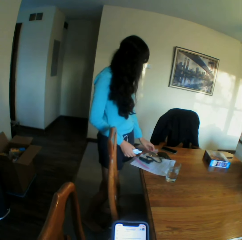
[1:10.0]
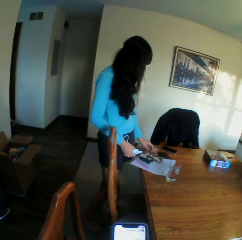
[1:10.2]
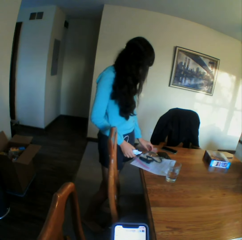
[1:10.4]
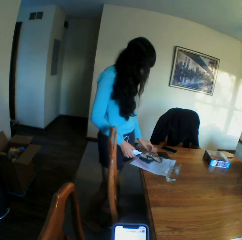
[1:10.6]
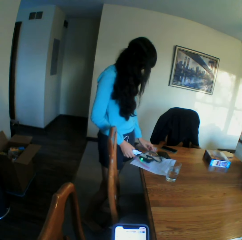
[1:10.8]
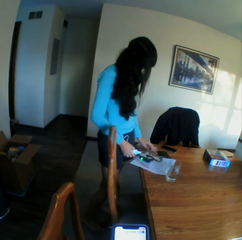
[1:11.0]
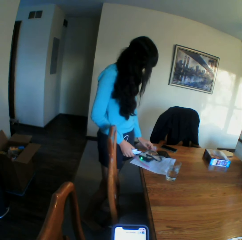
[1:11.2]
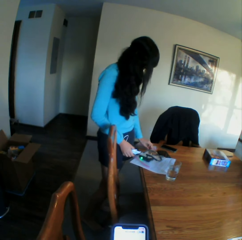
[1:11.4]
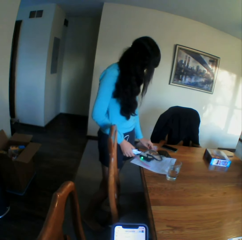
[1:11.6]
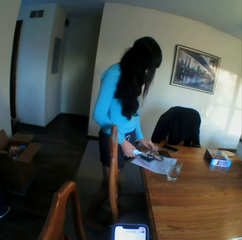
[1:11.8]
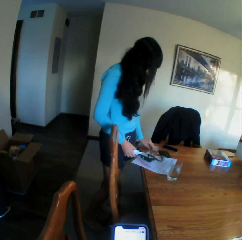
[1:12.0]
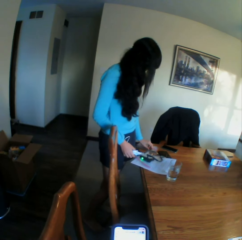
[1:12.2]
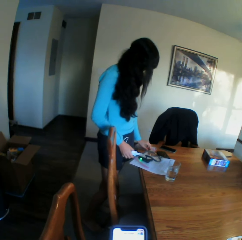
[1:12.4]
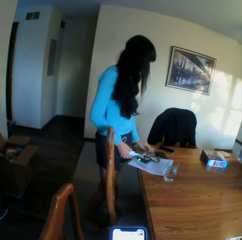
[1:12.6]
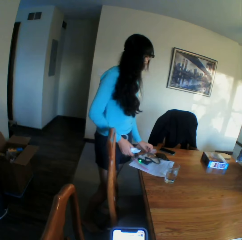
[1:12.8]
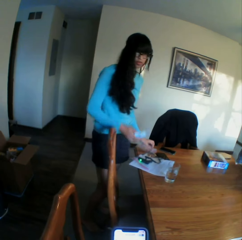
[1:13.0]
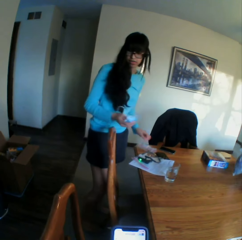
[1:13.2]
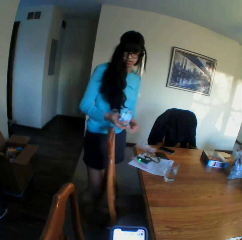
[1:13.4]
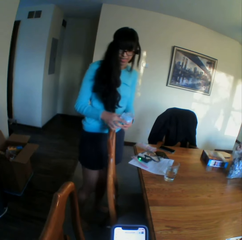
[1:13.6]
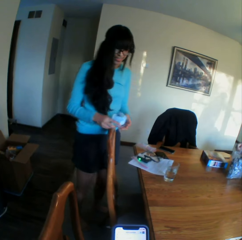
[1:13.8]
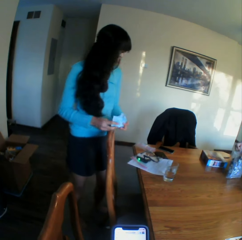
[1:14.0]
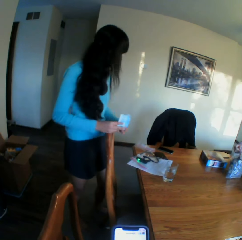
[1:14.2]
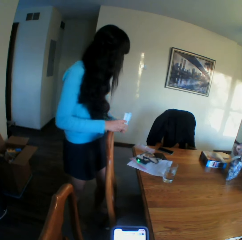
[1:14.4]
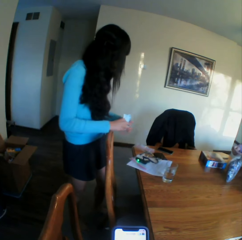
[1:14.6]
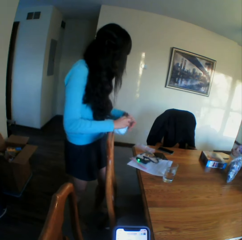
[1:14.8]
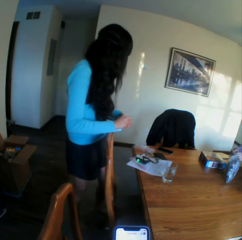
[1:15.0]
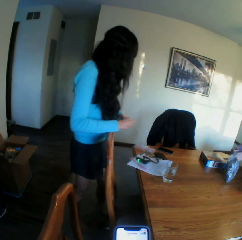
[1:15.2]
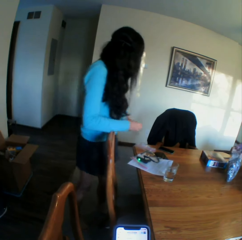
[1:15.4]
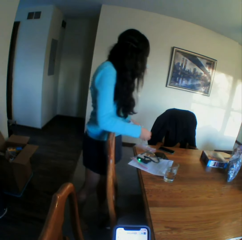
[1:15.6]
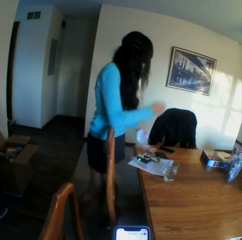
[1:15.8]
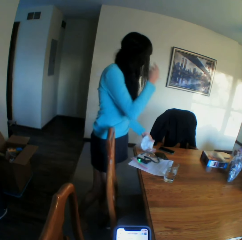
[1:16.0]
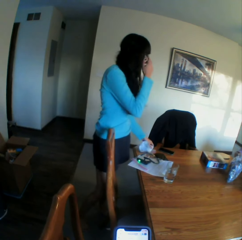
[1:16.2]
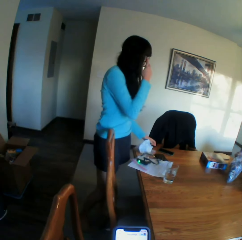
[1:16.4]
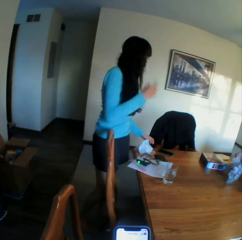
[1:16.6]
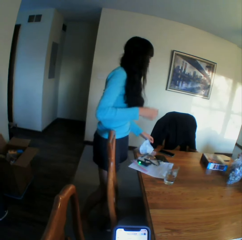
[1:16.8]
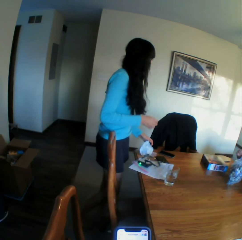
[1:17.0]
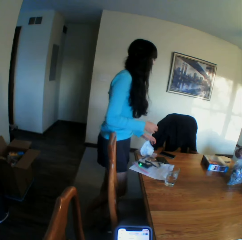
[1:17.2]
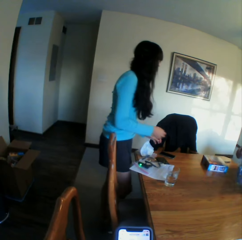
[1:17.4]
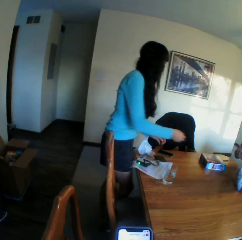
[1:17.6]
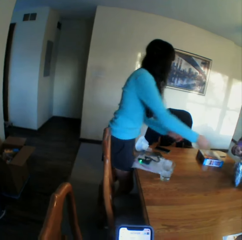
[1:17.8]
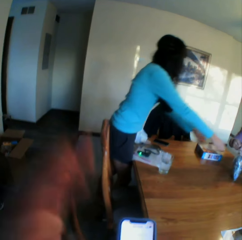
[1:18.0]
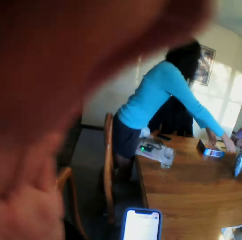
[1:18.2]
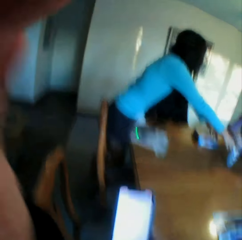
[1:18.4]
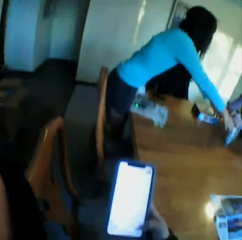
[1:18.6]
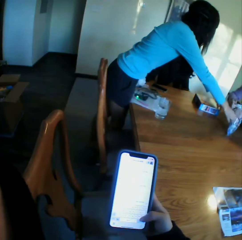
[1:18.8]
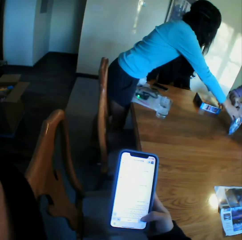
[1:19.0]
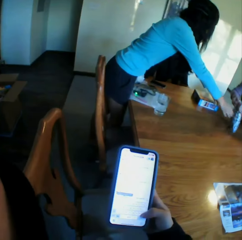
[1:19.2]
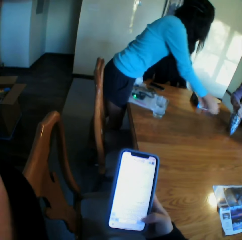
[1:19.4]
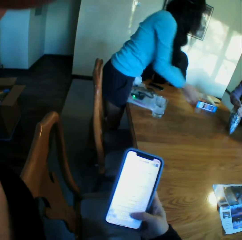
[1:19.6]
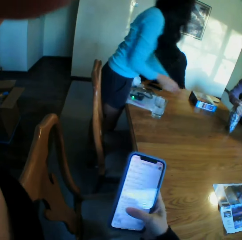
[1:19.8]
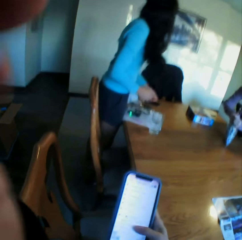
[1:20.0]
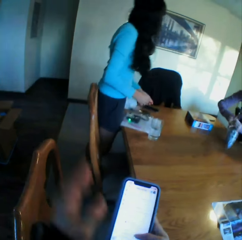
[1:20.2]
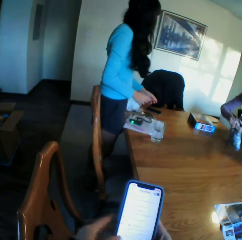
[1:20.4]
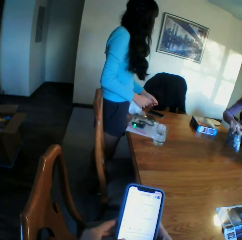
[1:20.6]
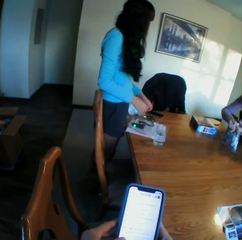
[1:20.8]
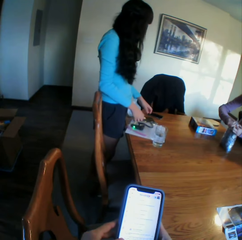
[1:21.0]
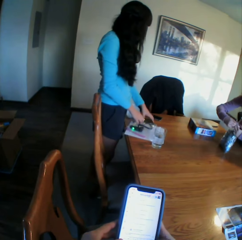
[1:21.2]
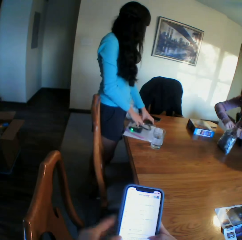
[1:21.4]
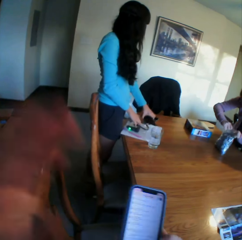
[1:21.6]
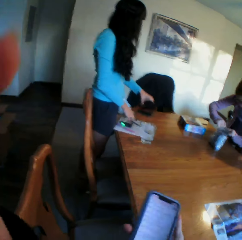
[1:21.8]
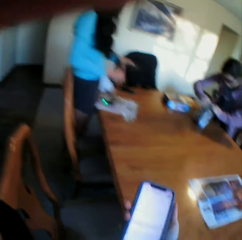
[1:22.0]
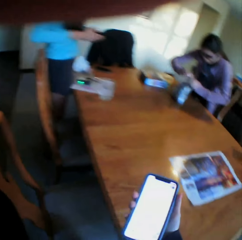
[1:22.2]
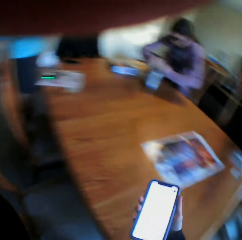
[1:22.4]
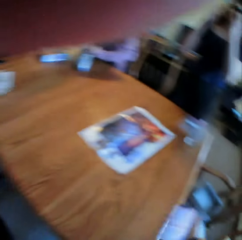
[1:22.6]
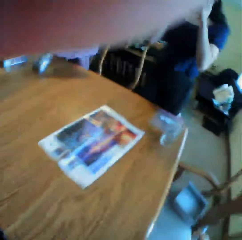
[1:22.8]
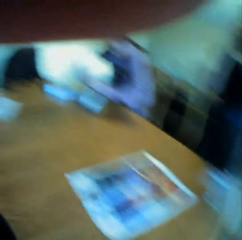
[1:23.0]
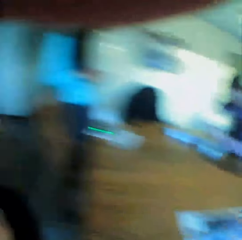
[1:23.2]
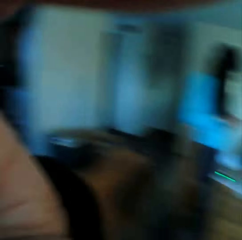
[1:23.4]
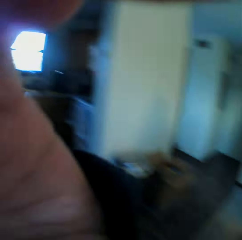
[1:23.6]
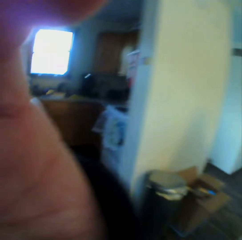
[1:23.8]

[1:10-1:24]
The camera wearer converses with the colleagues. They use the phone. They adjust the camera. They look at the phone. They use the phone. They adjust the camera and converse with the colleagues.

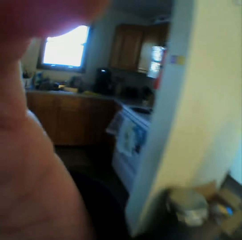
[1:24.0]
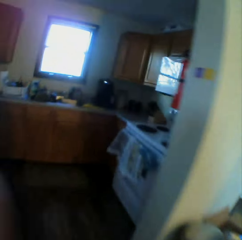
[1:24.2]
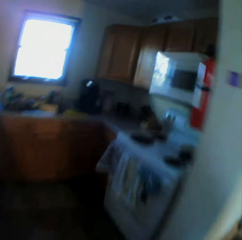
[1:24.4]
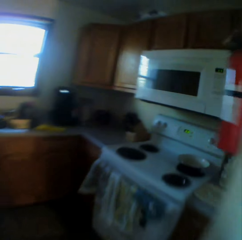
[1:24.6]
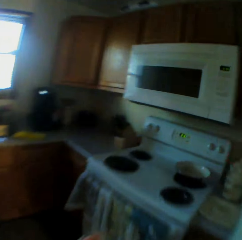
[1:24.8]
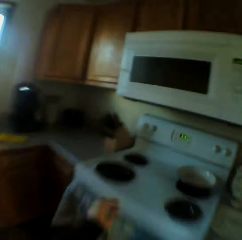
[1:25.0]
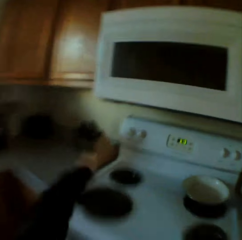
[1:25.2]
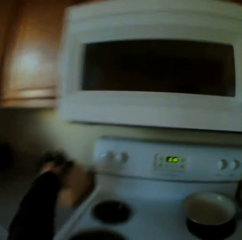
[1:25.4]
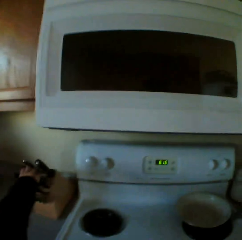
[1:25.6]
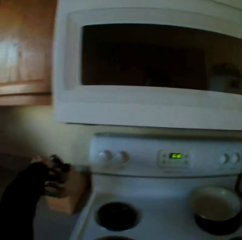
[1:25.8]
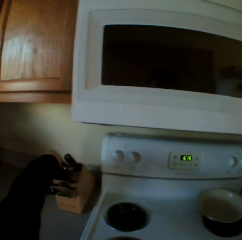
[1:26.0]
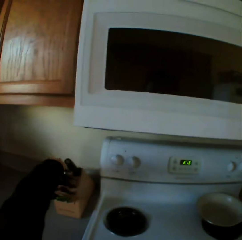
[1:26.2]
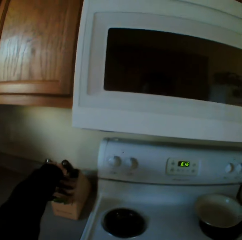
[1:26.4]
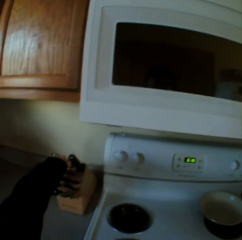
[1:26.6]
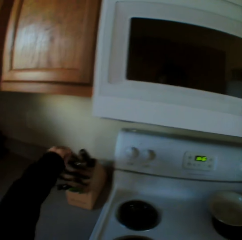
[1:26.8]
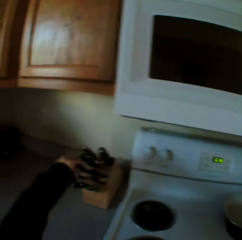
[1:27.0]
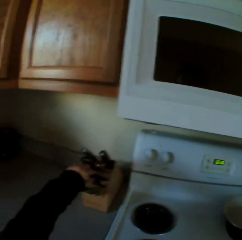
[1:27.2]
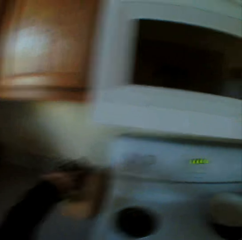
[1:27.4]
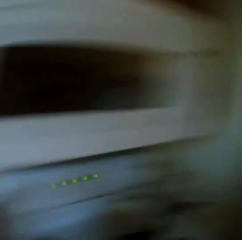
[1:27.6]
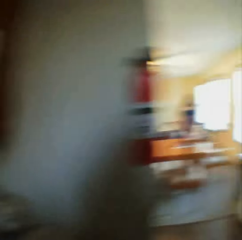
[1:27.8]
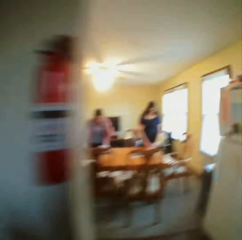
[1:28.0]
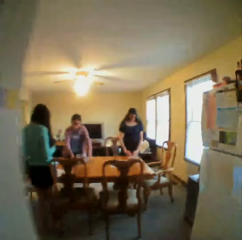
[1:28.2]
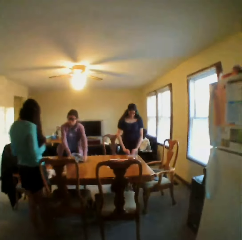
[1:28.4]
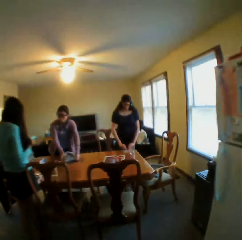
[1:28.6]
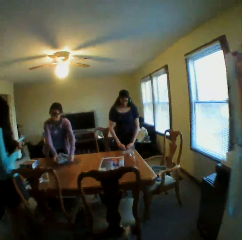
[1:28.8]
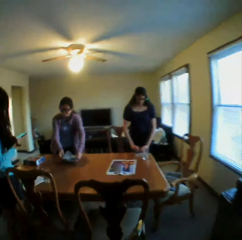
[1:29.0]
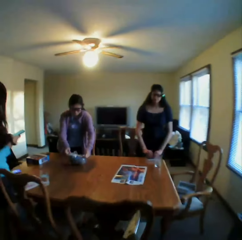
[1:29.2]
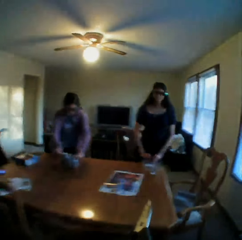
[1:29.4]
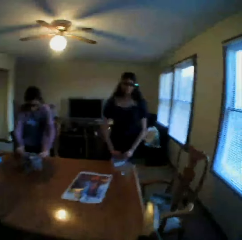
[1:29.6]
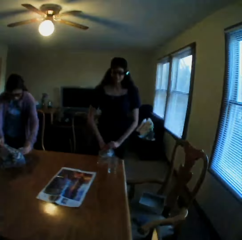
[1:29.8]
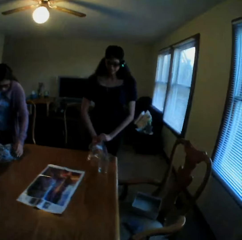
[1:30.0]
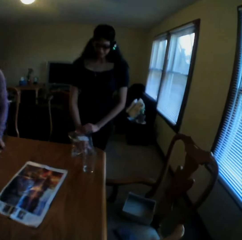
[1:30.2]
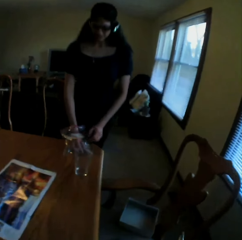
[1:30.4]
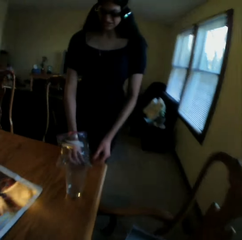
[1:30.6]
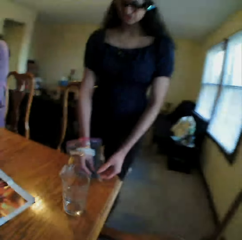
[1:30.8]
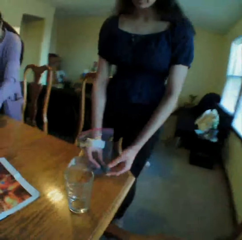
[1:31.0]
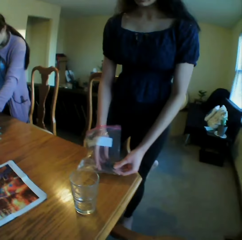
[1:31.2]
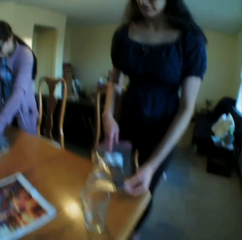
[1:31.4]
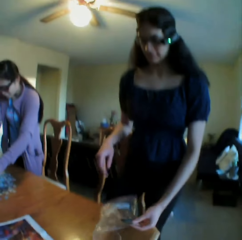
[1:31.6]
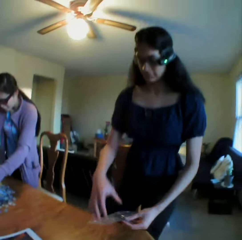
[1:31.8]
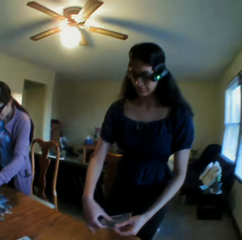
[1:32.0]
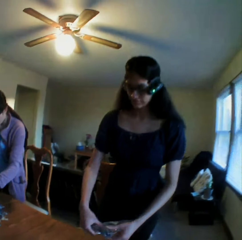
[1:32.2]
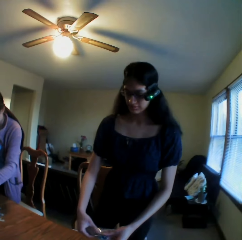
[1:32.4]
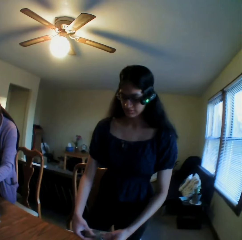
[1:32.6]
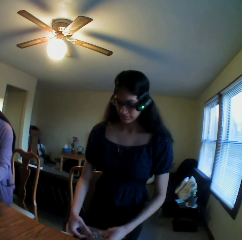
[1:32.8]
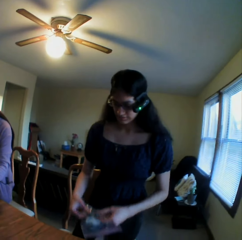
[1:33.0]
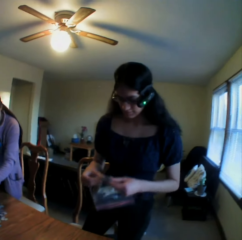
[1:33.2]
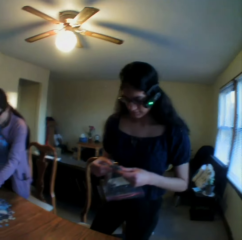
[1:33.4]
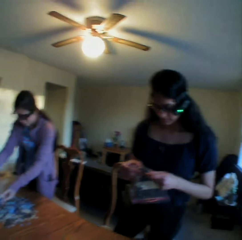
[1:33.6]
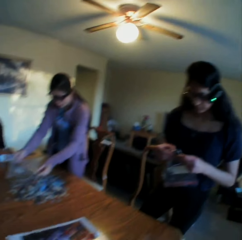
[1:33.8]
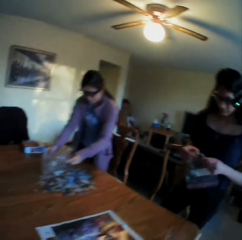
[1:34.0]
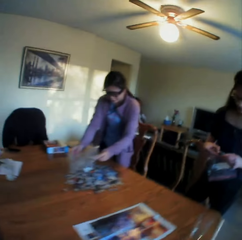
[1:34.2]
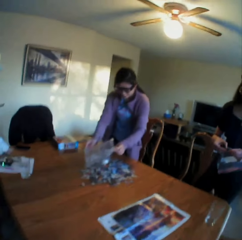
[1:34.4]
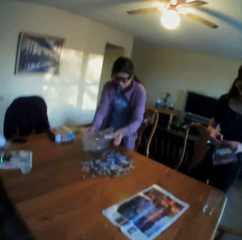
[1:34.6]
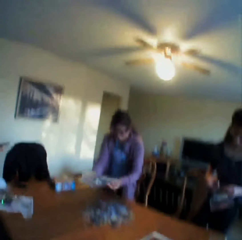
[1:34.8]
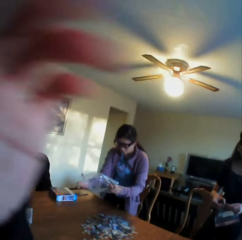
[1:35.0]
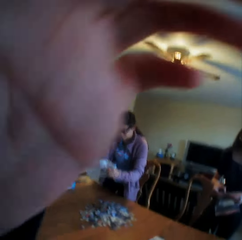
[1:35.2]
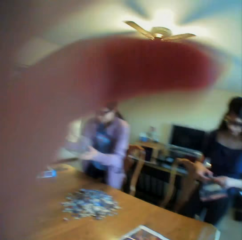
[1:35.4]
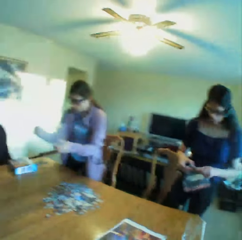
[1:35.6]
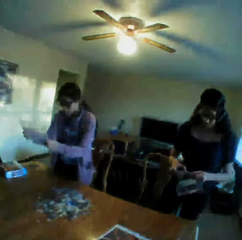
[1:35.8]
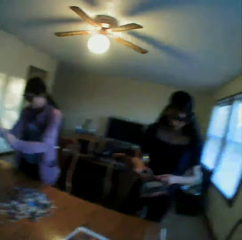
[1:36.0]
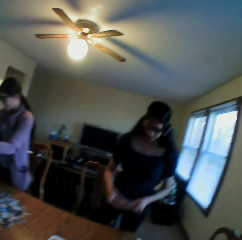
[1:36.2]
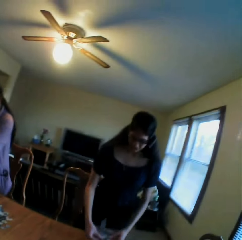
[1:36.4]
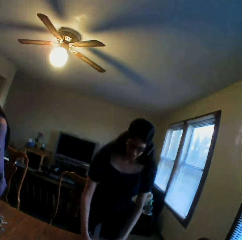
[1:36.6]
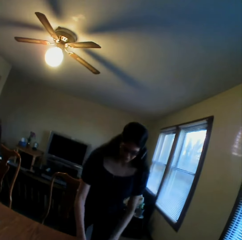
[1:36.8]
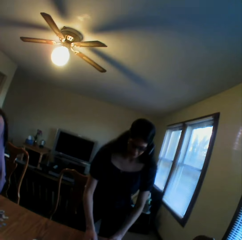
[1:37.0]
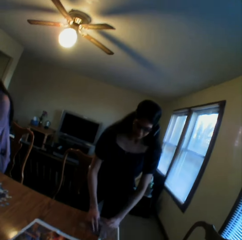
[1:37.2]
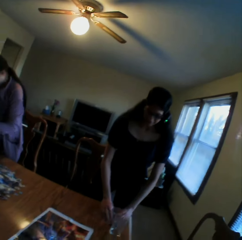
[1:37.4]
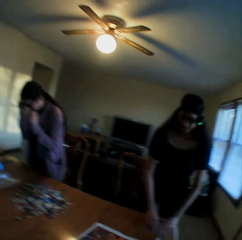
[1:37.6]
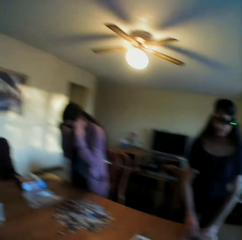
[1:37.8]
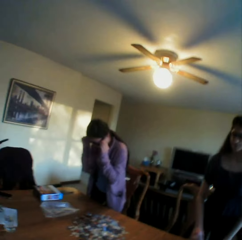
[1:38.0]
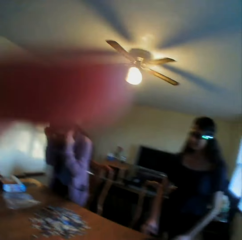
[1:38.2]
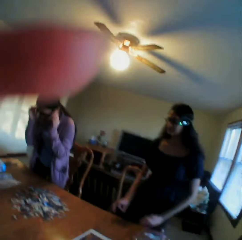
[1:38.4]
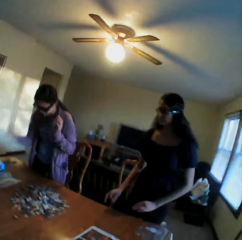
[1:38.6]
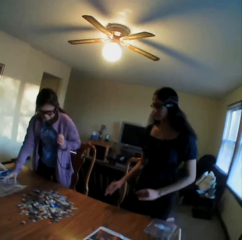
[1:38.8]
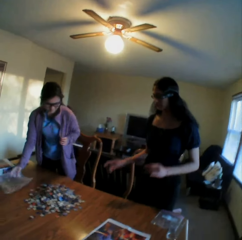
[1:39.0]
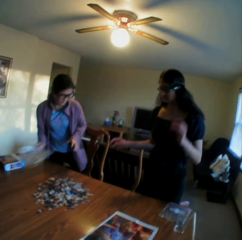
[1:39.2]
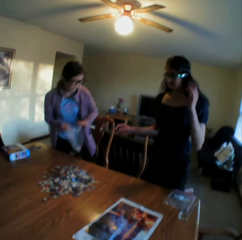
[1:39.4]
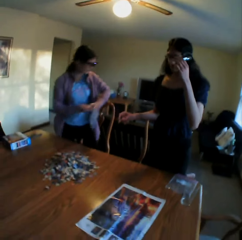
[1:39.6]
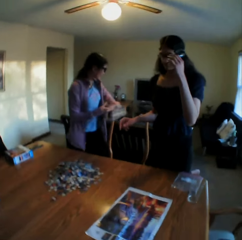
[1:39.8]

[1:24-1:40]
The camera wearer walks around the room. They pick up the scissors from the rack. They respond to the colleagues. They walk around the room. They talk to a lady. They talk to the colleagues. They stand beside a chair. They look at the lady. They adjust the camera. They look at the lady.
